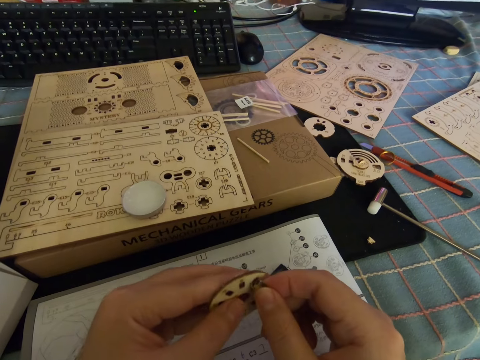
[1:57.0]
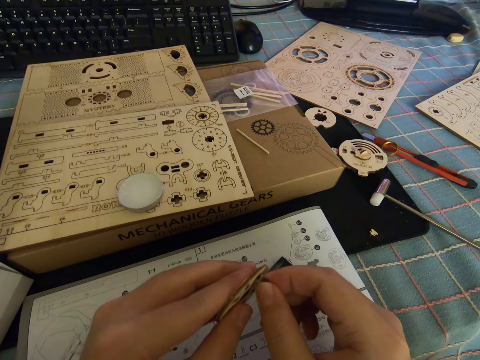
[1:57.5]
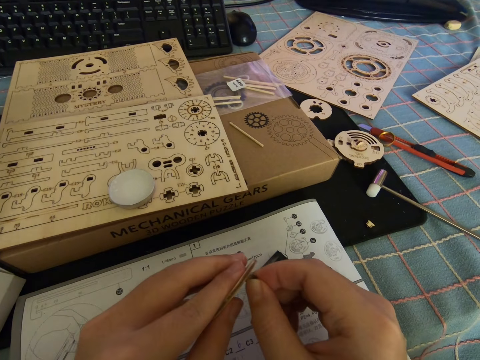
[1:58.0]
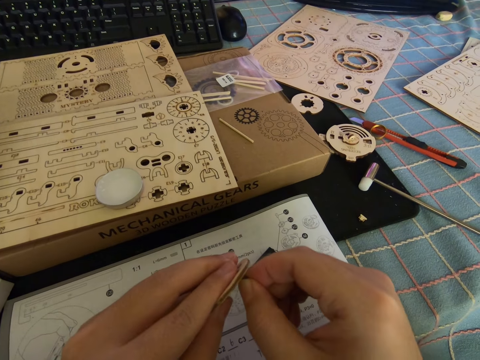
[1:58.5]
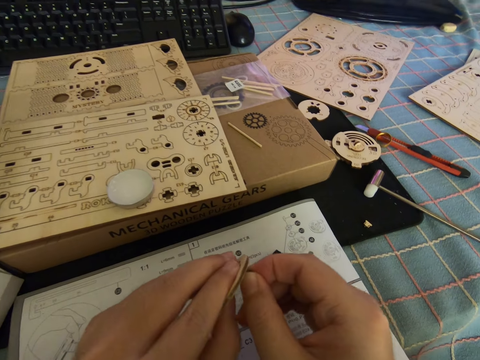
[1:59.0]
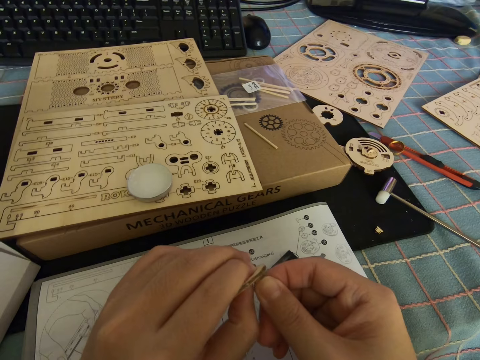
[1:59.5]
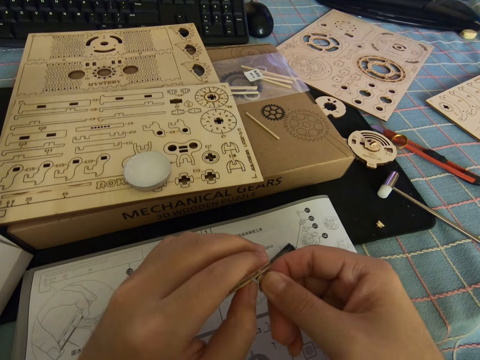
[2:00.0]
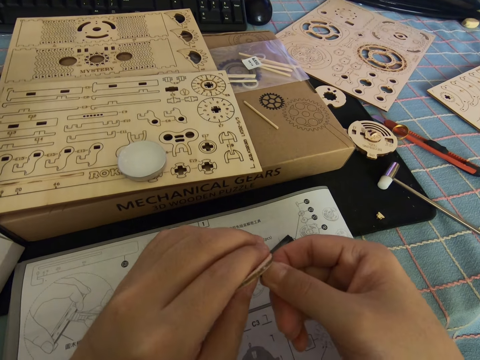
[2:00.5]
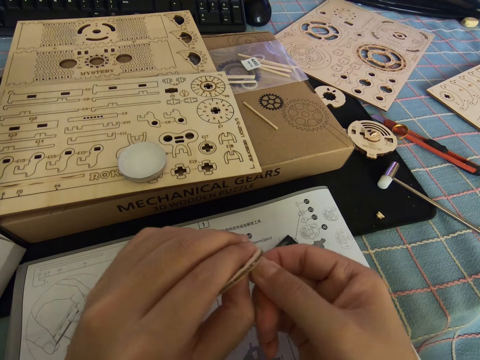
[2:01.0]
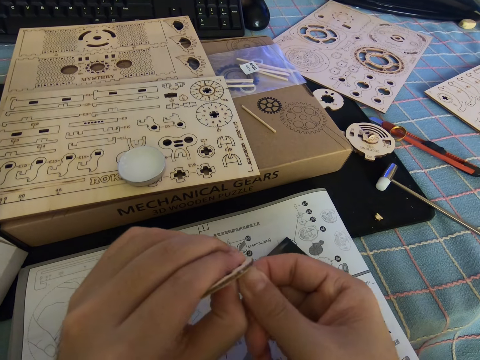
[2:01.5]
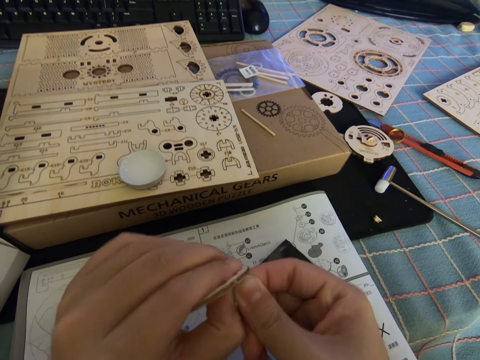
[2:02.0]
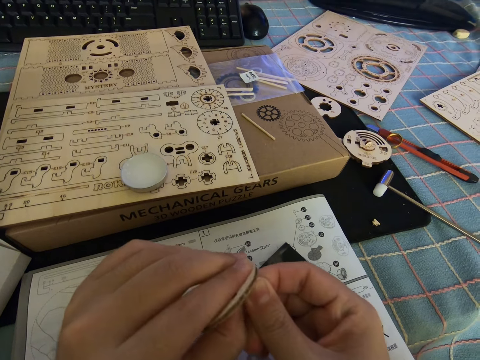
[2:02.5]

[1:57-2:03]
The camera wearer fixes the small model piece on the big model piece.

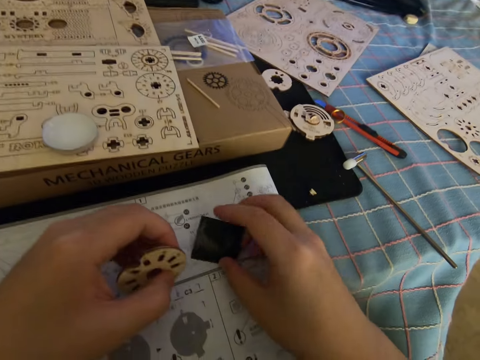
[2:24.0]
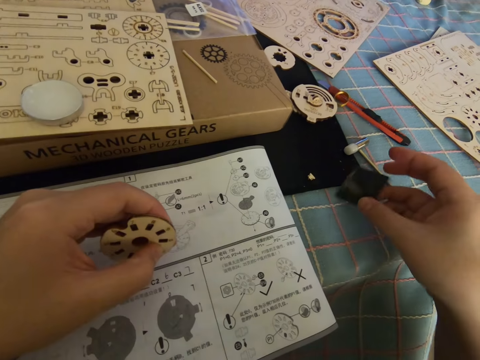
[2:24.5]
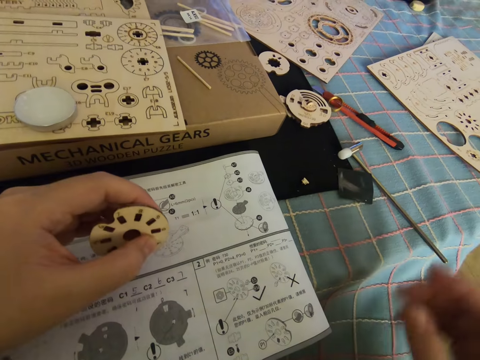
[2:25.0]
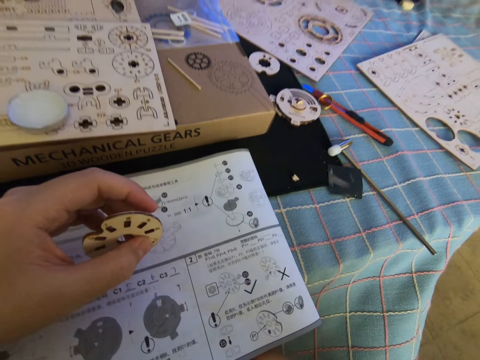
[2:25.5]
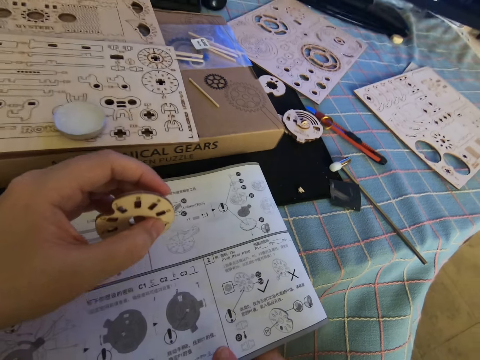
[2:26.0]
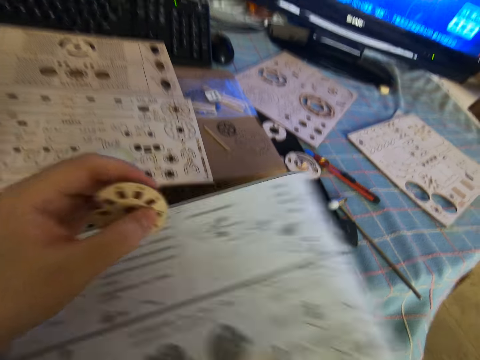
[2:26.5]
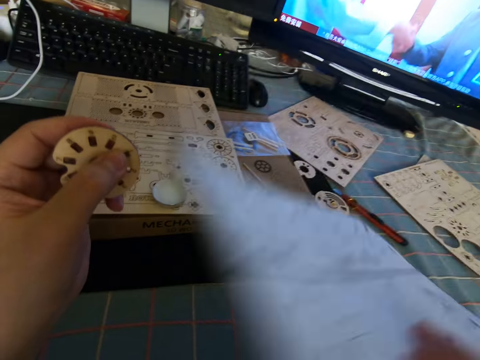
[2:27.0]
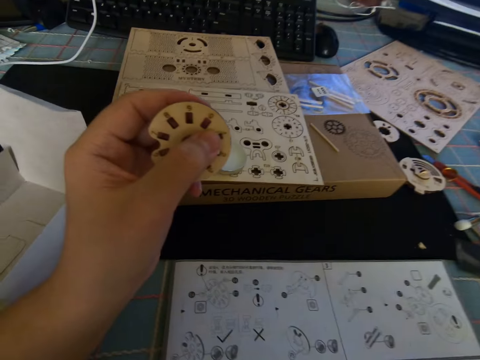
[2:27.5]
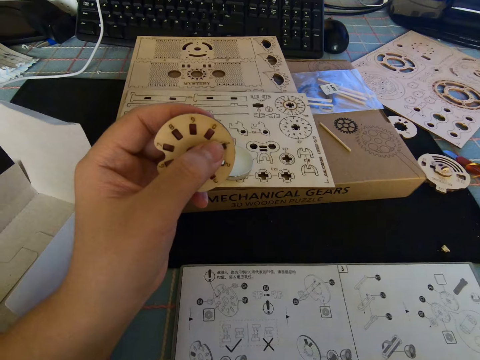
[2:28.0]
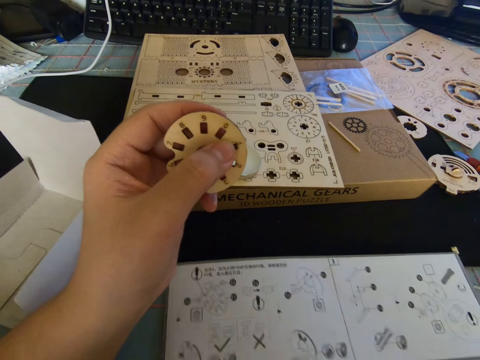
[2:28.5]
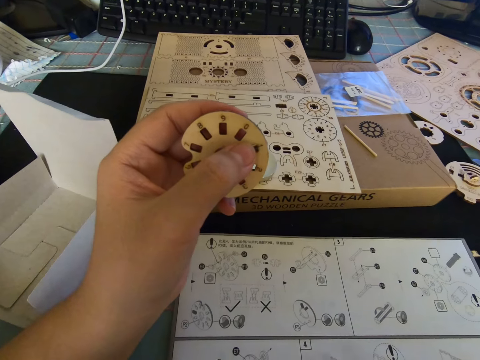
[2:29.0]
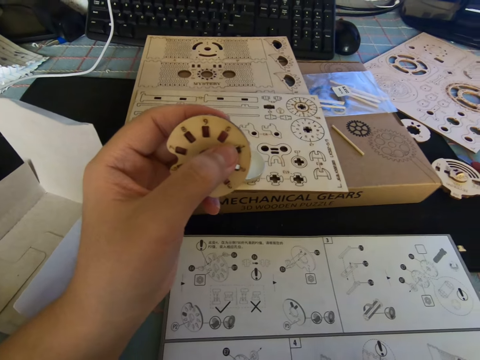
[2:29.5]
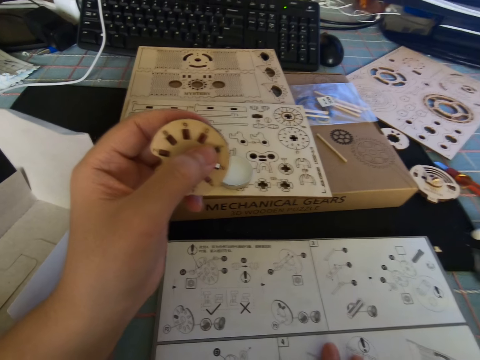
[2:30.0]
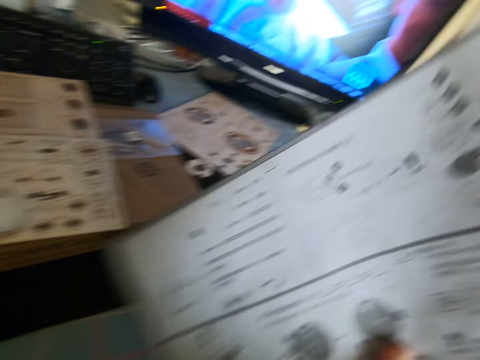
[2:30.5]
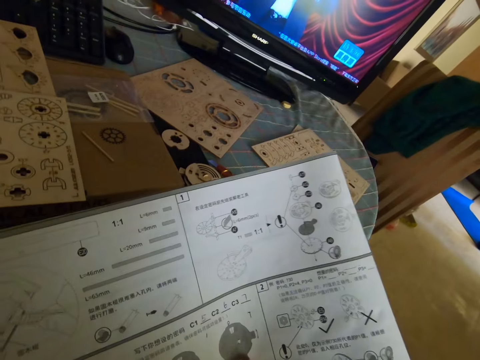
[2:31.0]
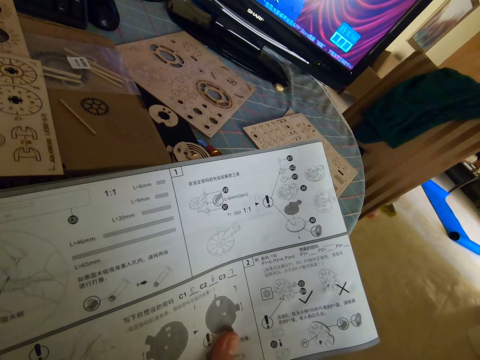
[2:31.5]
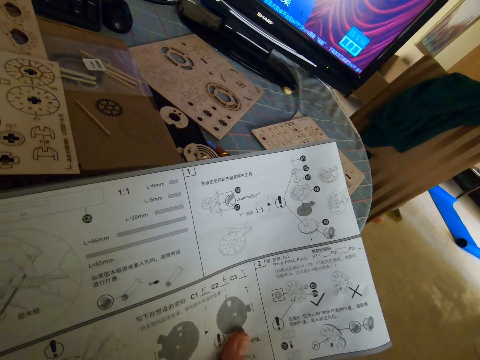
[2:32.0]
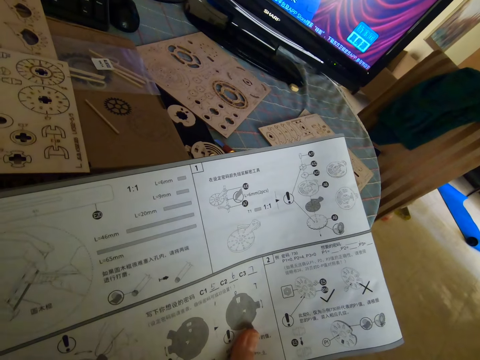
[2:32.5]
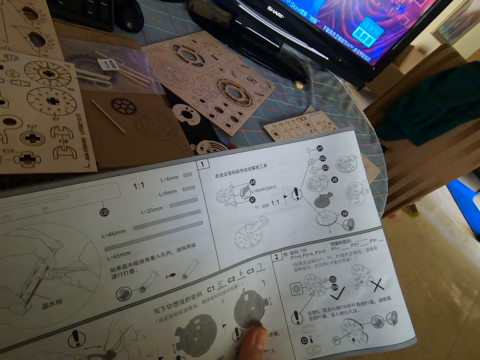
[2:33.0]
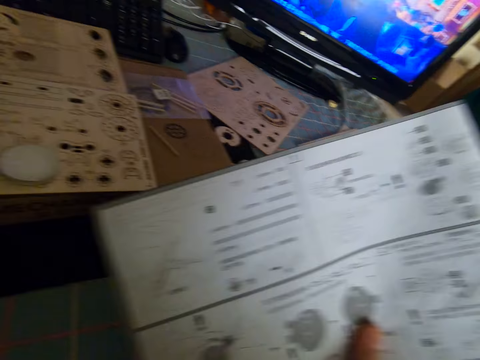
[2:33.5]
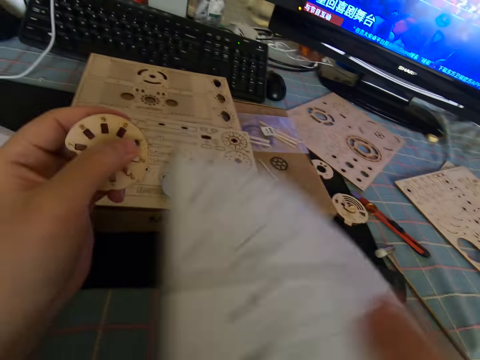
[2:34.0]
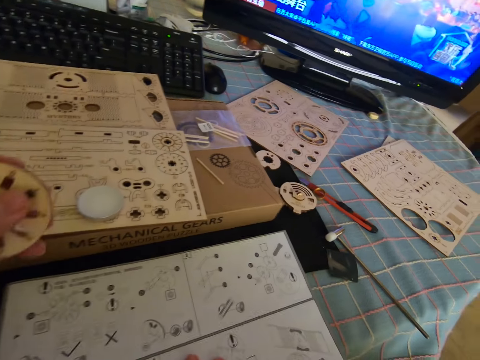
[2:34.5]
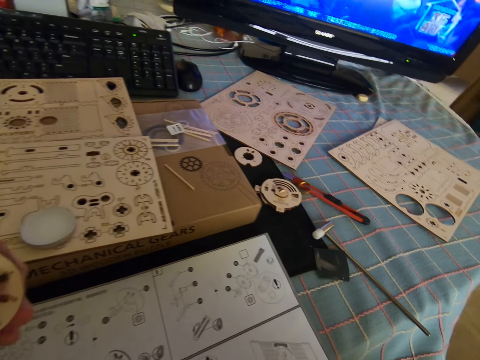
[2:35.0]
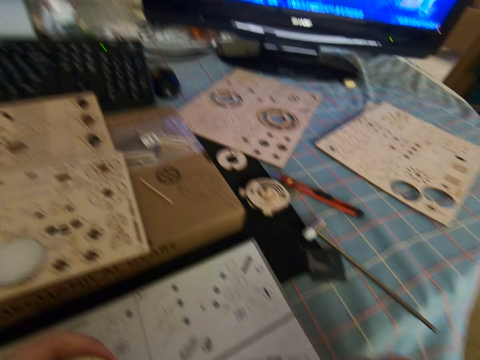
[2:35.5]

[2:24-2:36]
The camera wearer removes something from the manual. They read the manual.

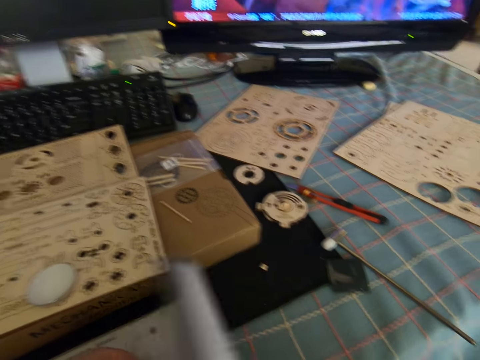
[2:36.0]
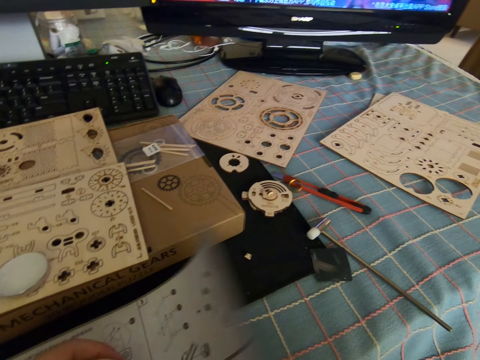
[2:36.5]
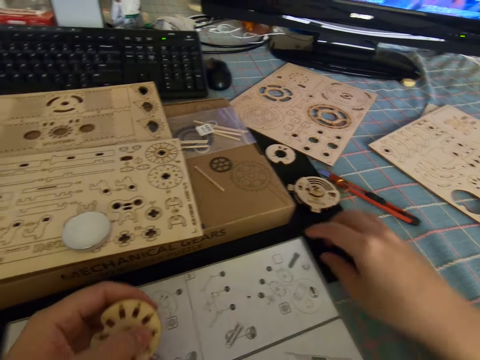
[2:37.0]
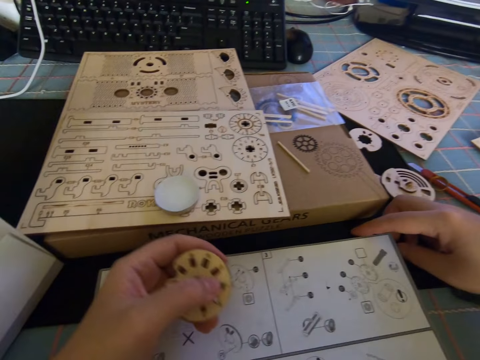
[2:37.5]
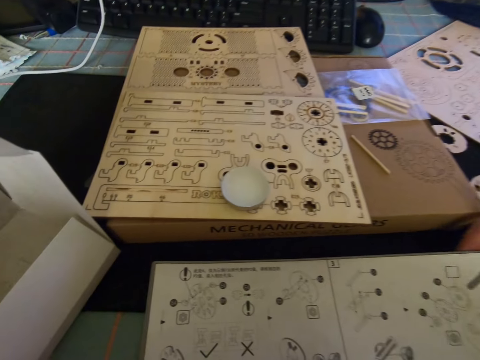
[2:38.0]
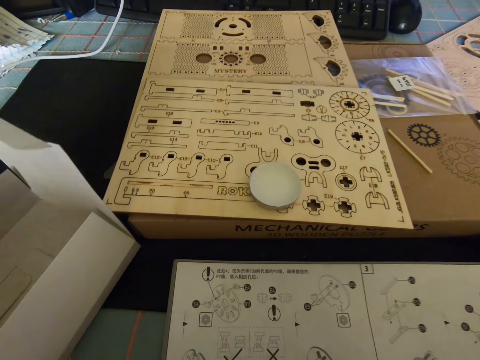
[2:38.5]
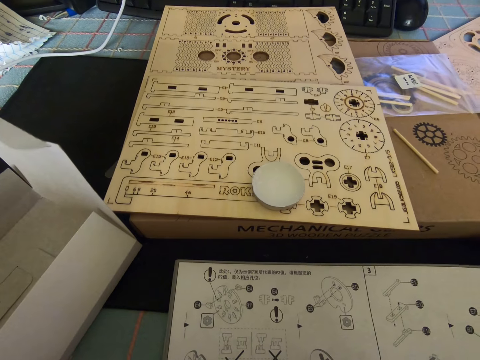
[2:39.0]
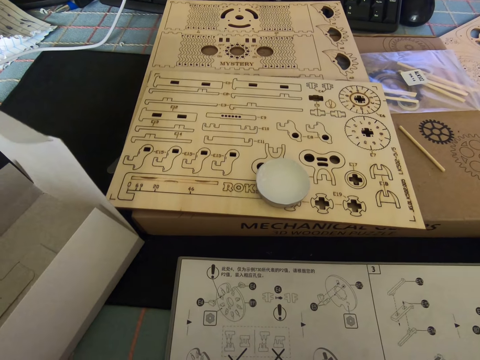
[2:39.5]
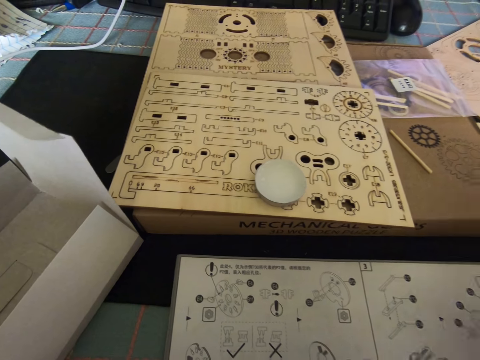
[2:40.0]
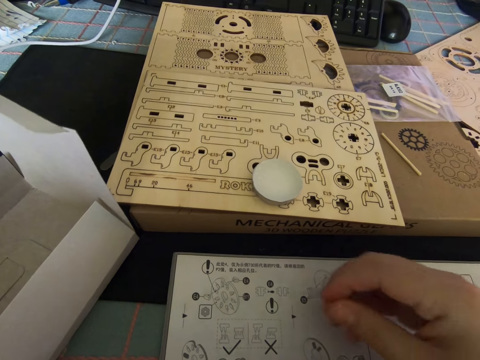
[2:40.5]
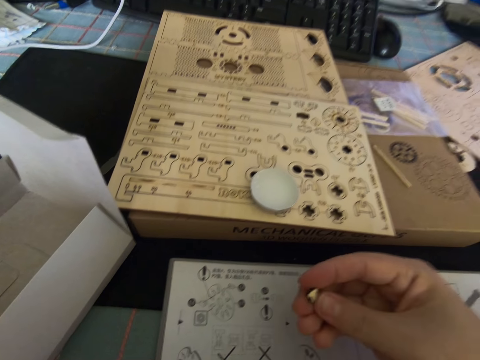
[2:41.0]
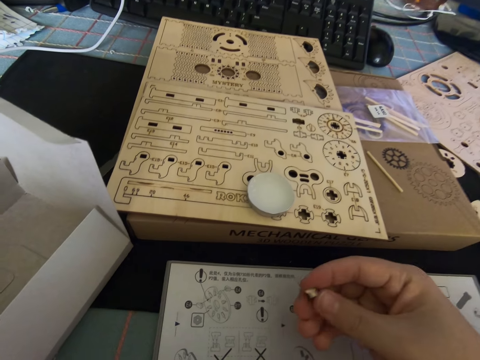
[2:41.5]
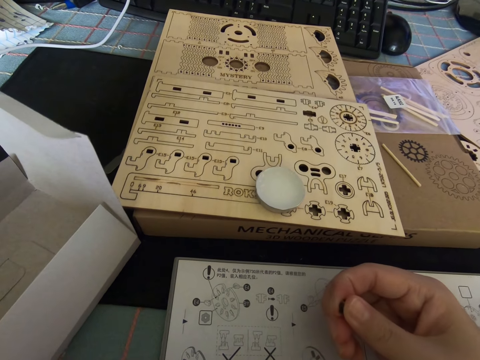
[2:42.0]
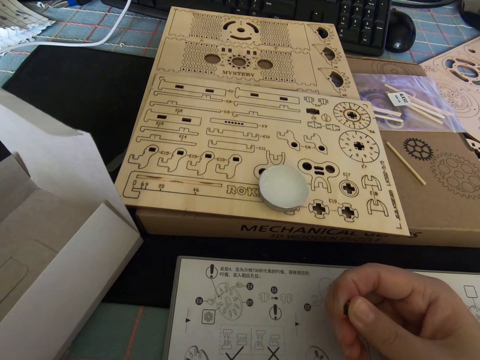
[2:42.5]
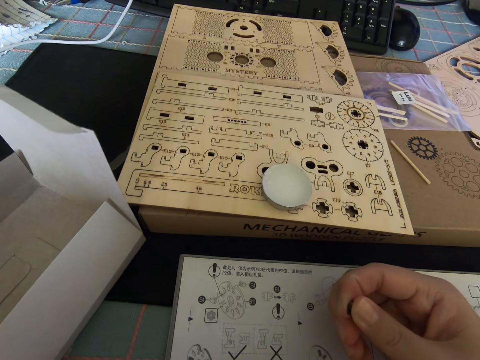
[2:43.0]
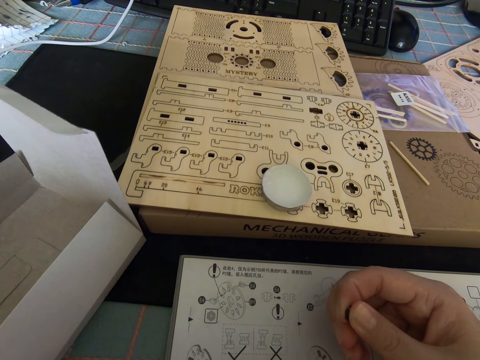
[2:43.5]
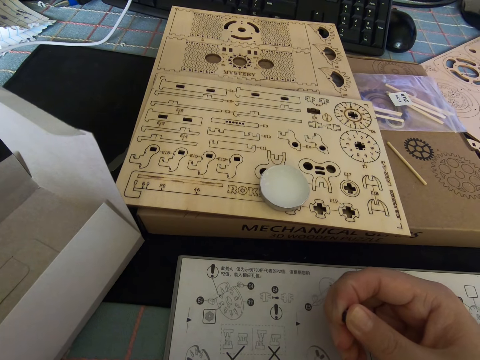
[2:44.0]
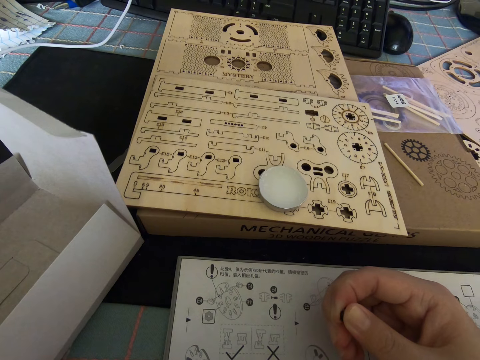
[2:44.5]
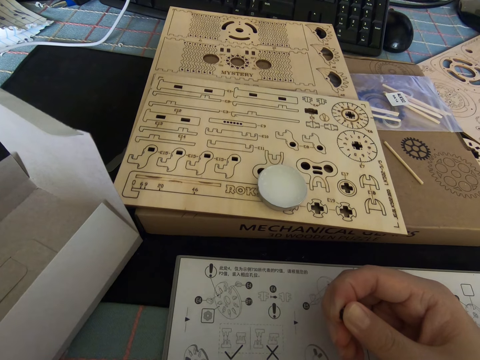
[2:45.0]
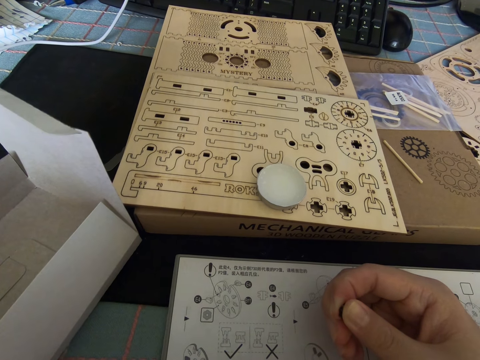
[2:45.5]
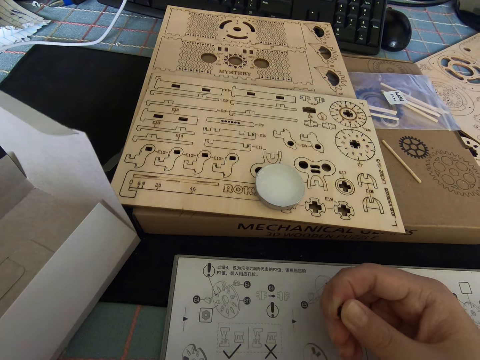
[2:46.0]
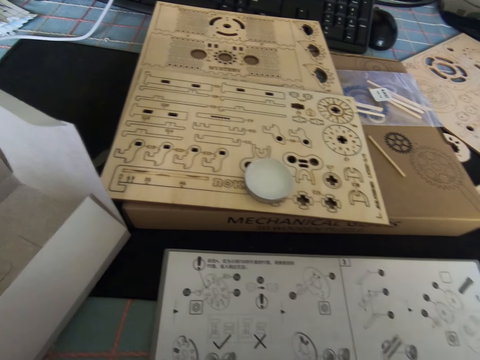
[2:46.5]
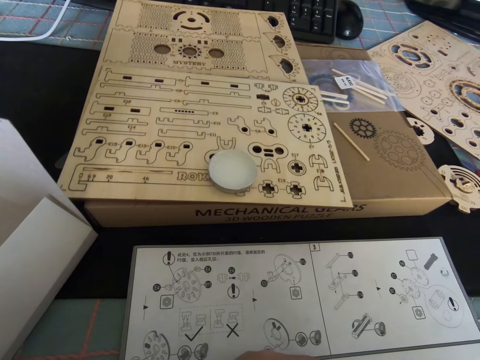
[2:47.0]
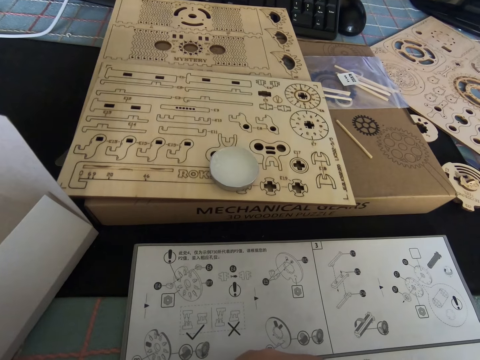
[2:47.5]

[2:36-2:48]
The camera wearer holds a bolt with his right hand. He stares at the small model piece on his hand. He reads the manual.
